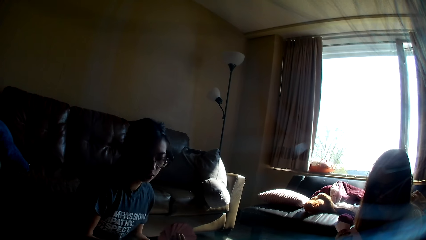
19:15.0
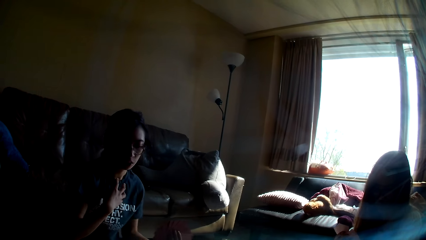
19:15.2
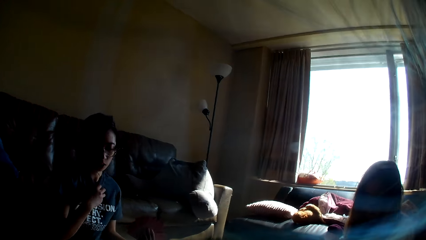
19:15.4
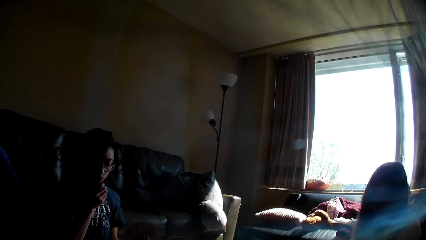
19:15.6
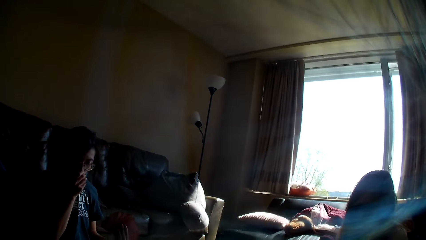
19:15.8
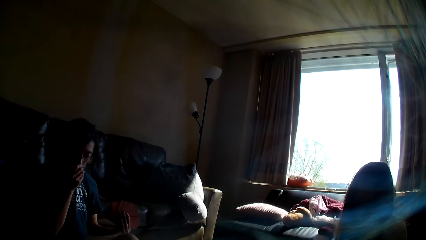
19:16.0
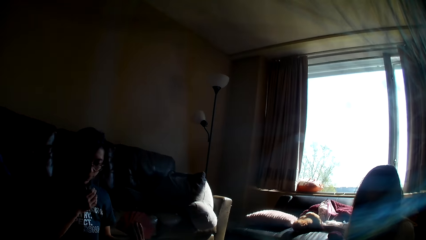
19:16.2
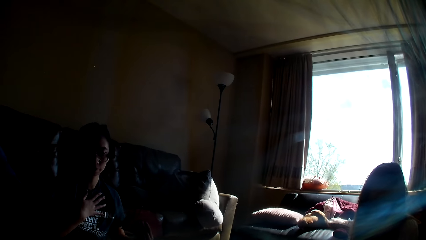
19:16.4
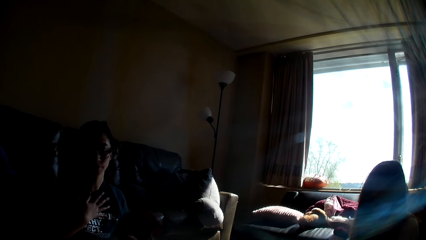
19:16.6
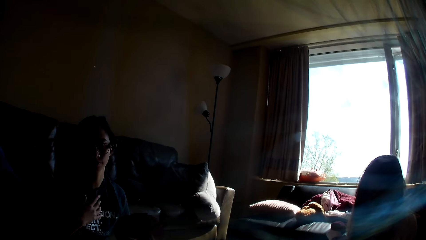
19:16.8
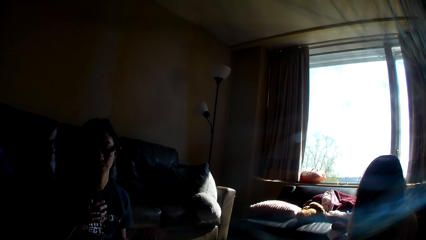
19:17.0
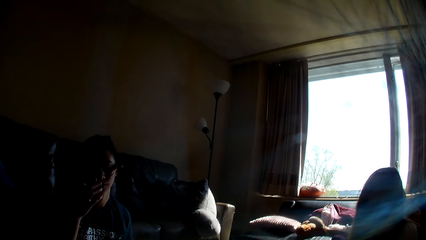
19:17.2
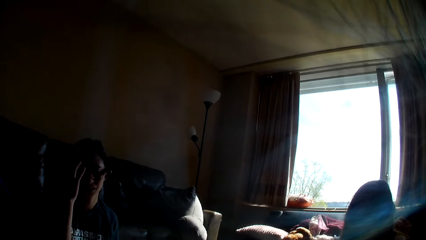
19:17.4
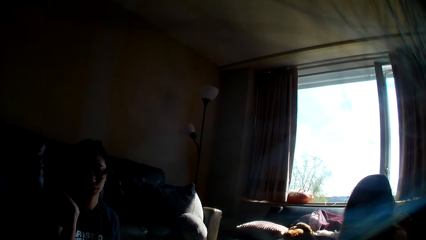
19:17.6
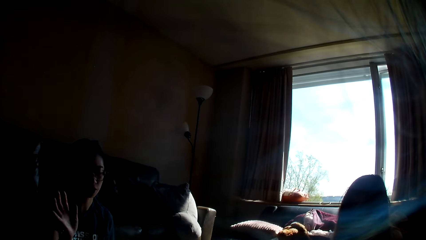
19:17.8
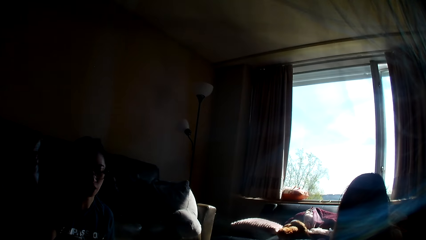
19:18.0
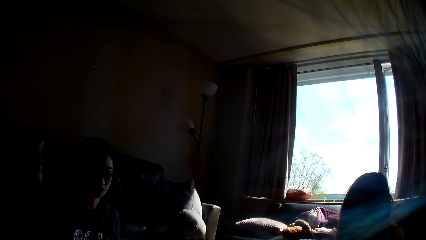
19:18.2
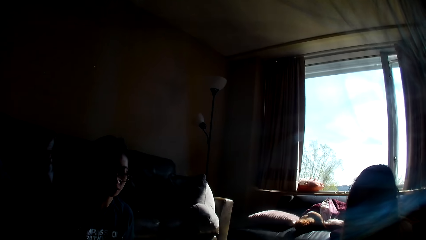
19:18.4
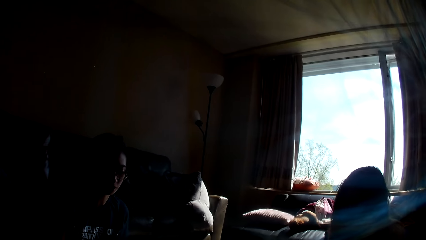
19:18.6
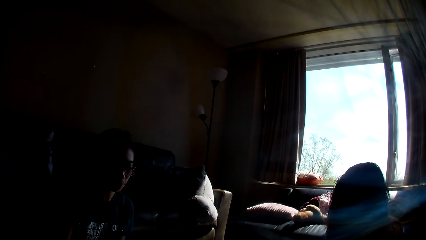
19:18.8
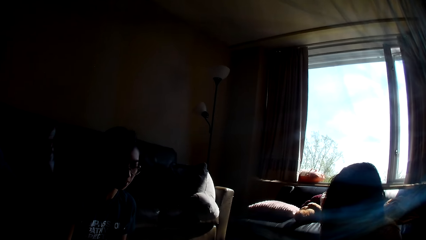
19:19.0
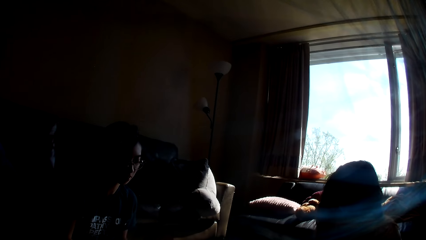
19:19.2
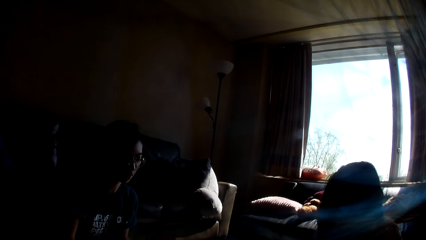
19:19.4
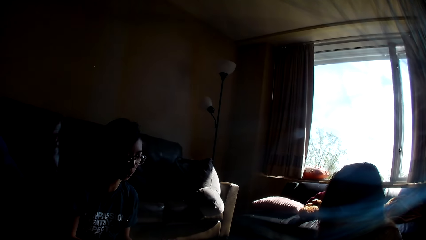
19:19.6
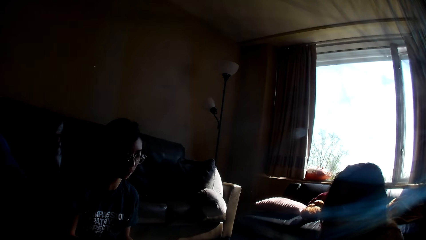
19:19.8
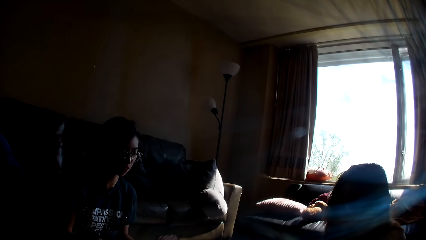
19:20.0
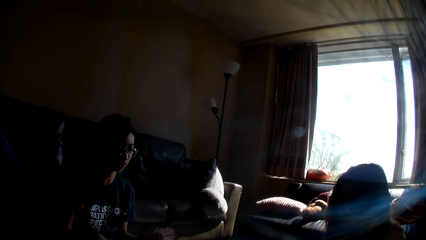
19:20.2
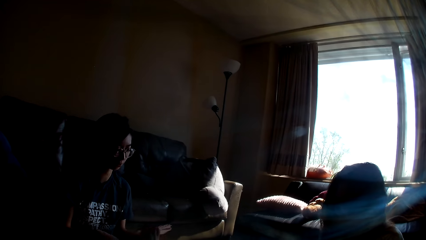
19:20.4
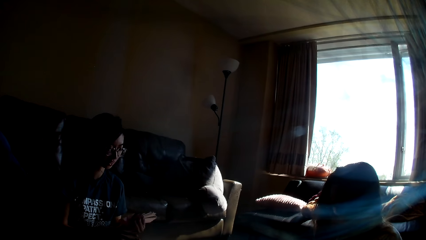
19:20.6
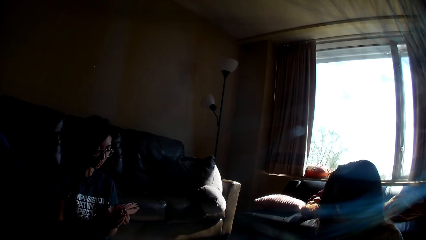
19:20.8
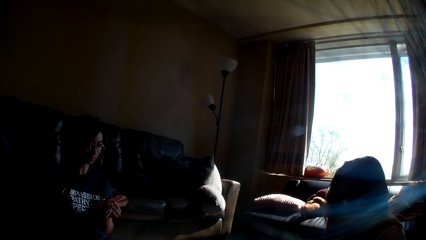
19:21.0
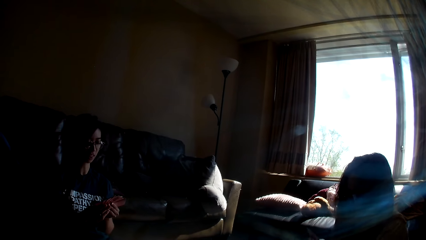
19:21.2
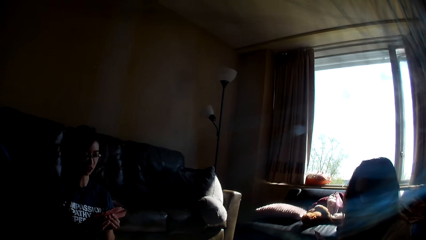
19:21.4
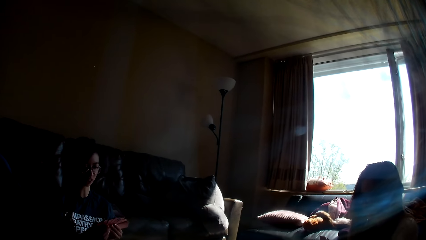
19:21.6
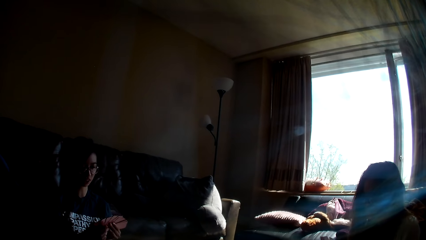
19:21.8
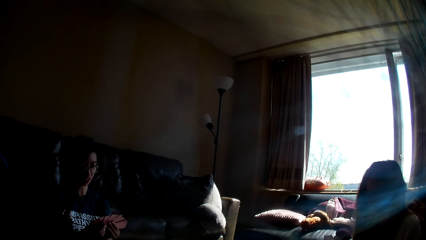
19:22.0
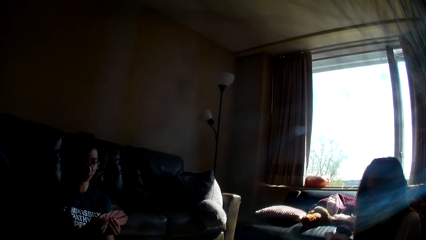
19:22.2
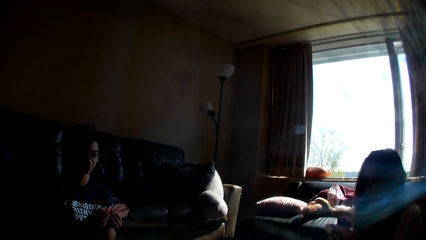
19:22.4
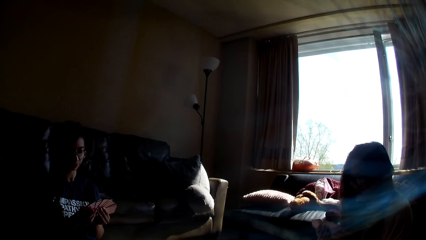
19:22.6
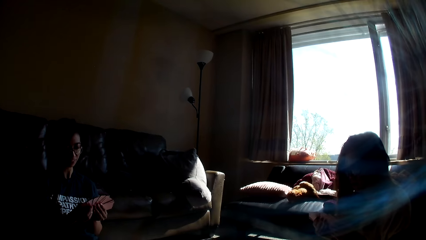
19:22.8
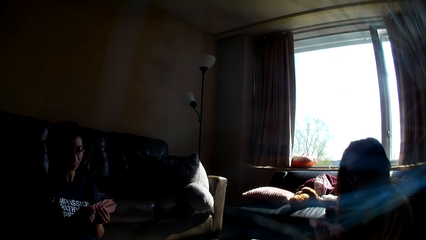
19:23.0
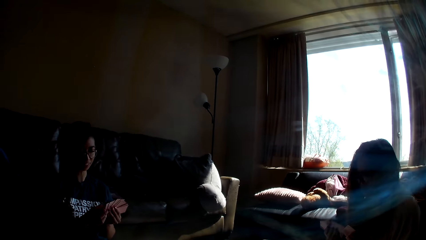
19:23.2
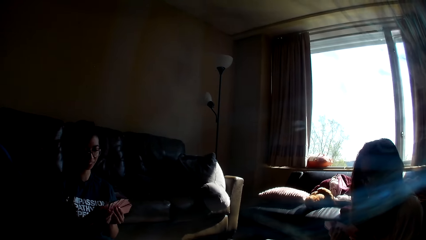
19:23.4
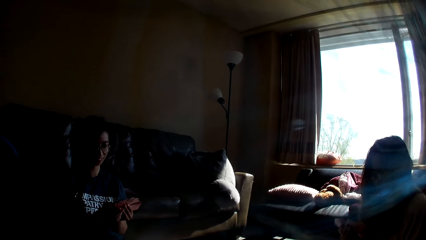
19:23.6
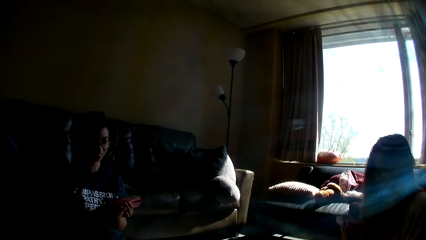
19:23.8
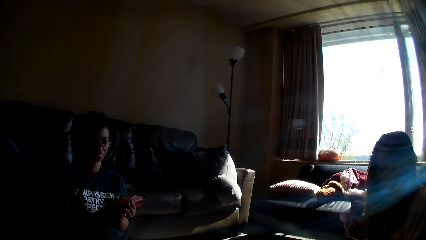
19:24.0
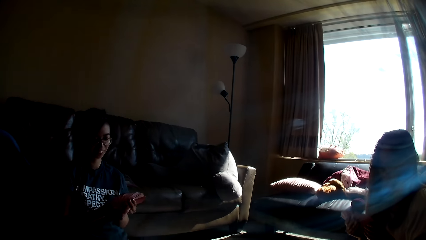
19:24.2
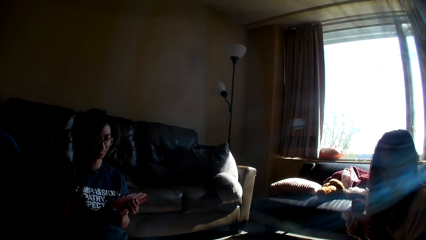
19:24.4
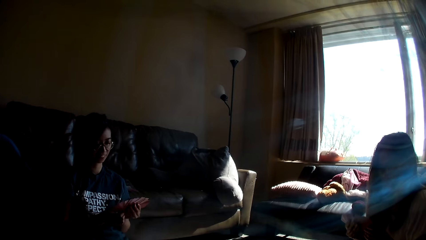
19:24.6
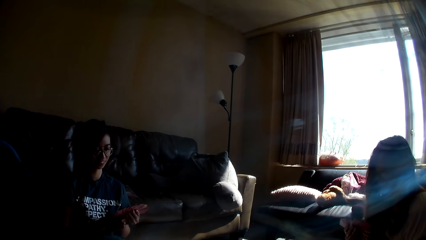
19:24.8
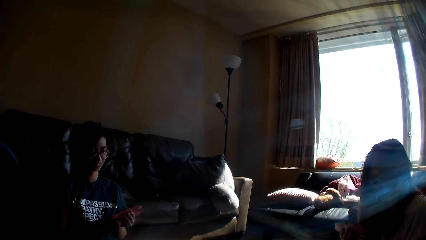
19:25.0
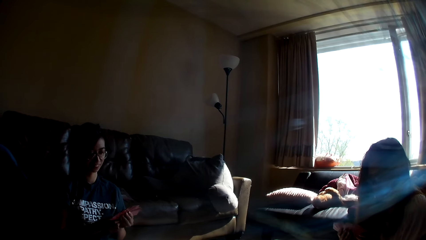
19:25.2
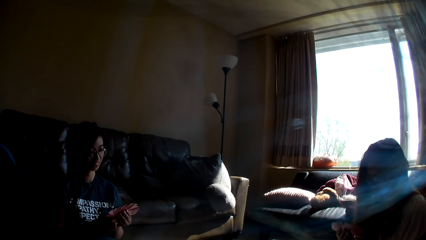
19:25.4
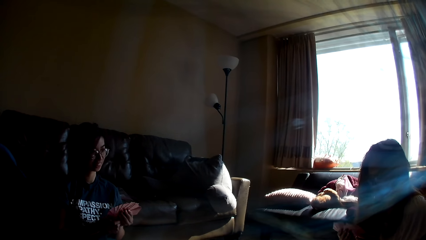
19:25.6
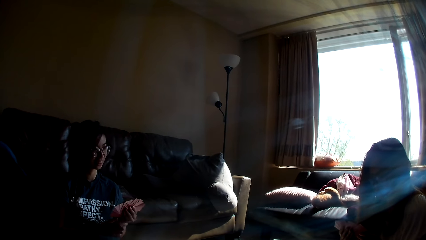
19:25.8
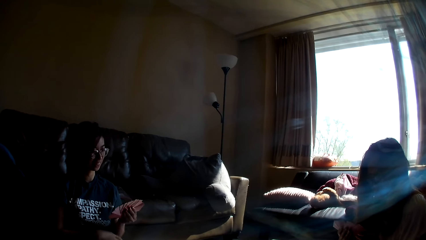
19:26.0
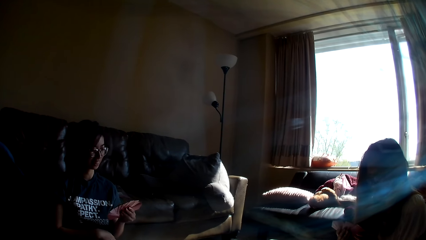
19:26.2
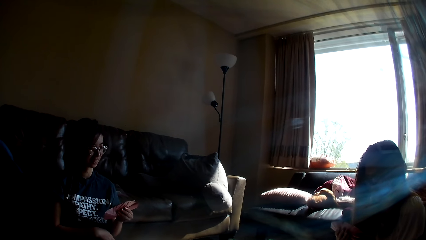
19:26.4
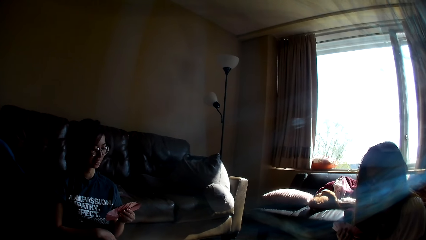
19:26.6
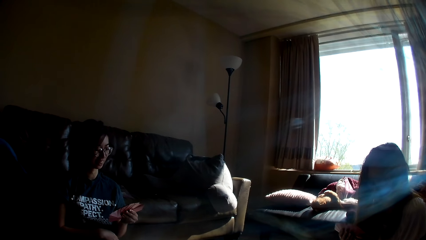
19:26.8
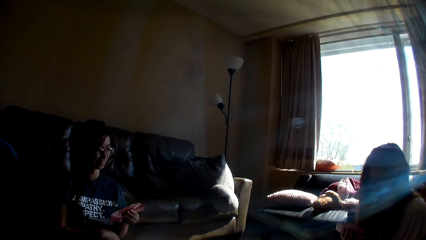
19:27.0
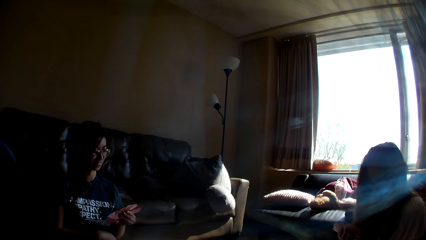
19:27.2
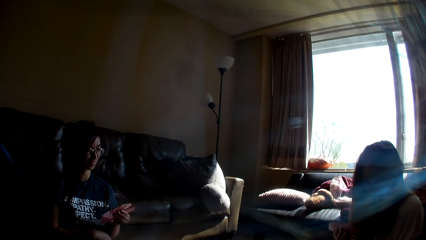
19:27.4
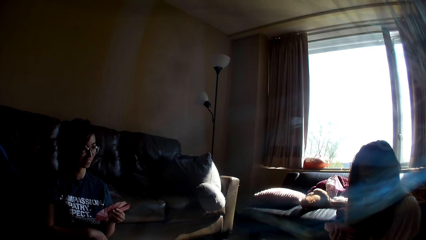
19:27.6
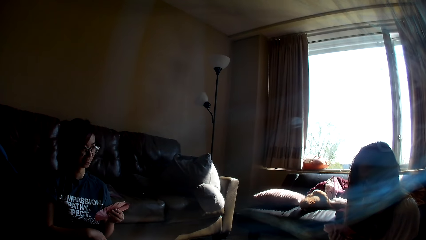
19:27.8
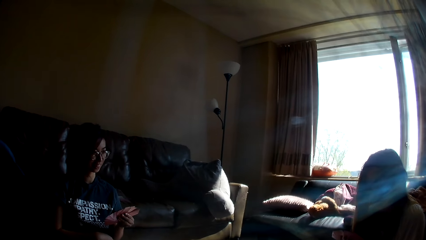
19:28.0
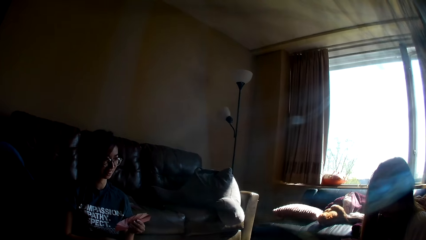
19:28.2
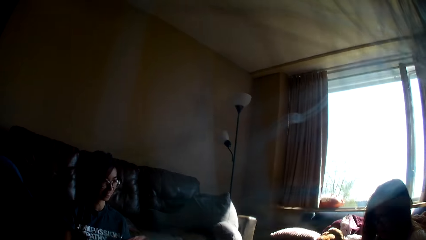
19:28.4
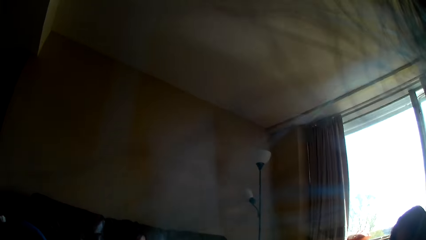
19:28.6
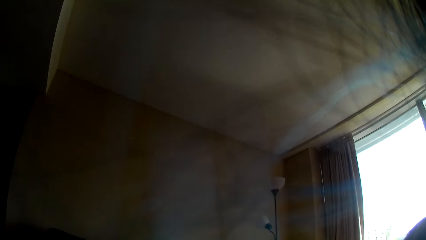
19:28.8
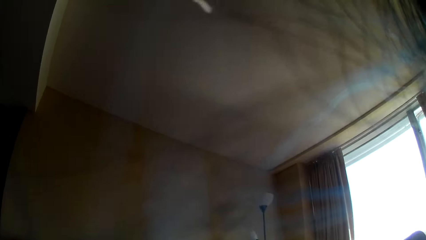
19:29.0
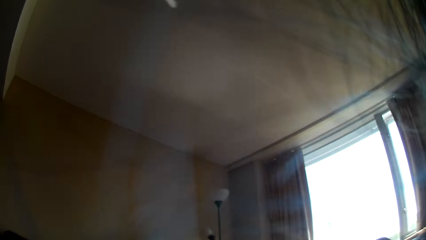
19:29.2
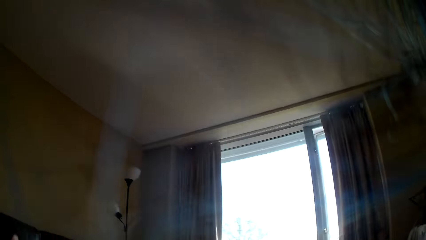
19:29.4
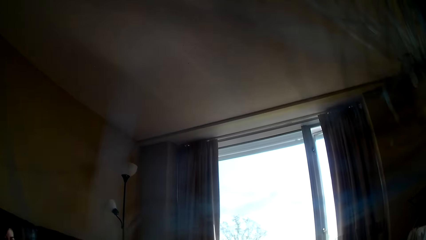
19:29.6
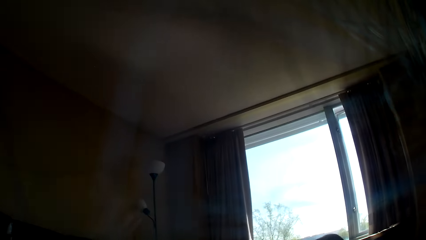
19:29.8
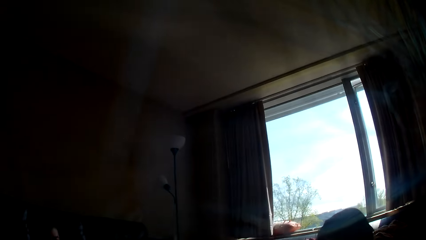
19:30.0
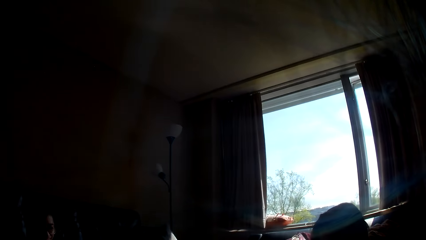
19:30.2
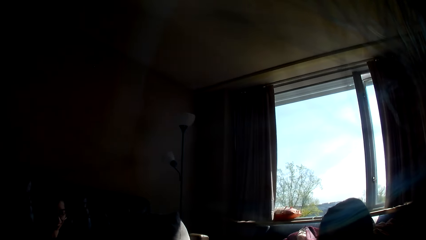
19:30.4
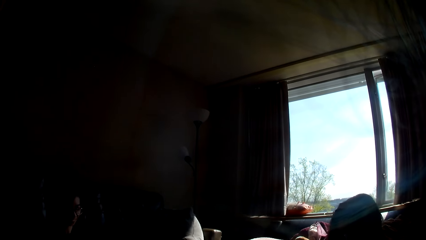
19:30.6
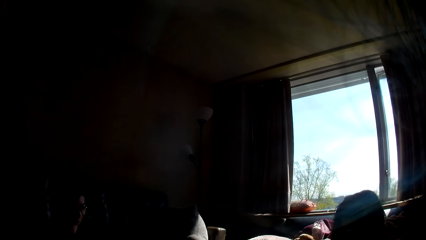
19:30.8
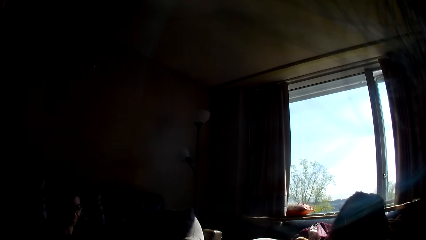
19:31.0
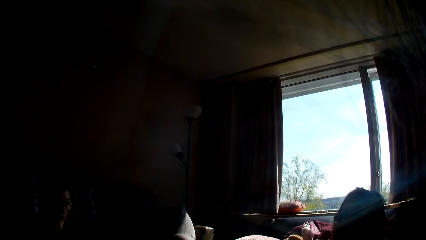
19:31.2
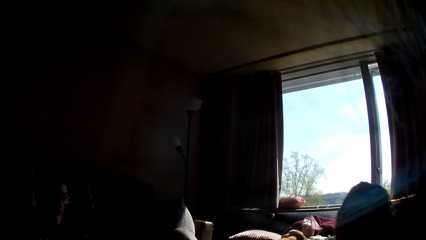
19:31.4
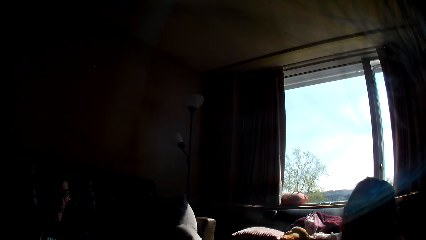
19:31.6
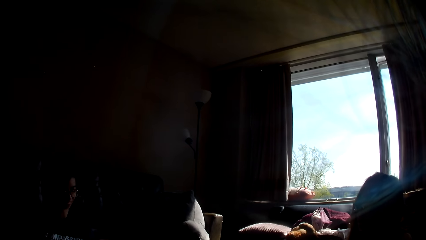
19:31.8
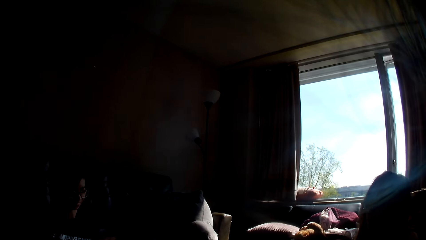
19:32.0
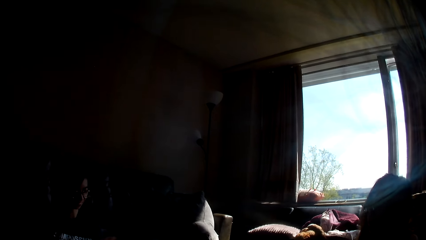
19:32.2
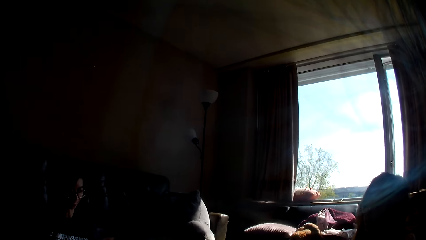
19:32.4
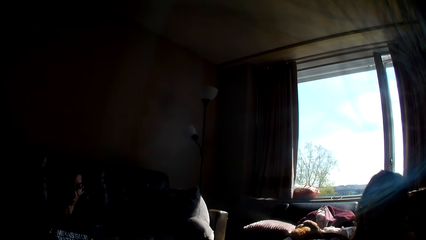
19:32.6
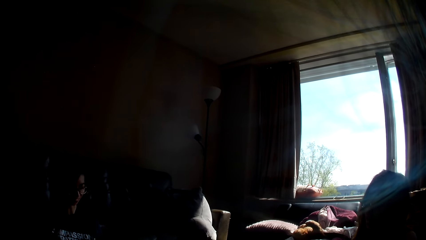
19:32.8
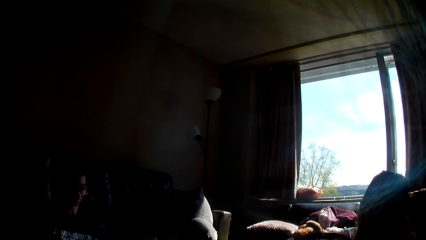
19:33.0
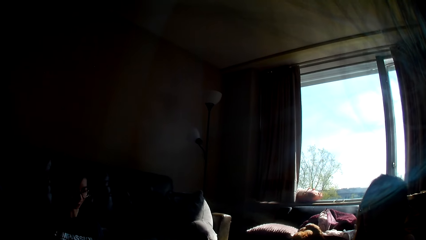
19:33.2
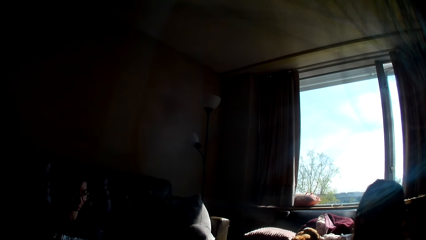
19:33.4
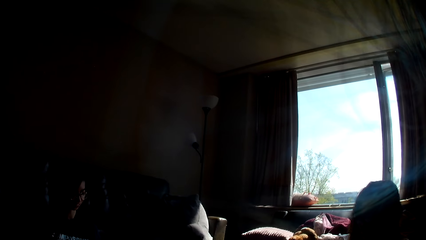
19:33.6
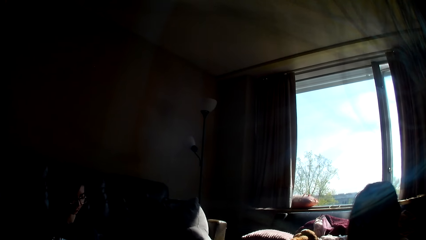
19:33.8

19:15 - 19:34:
A lady holds her t-shirt to her mouth, coughs in her t-shirt, puts her hand on her chest and pushes her hair back. The camera wearer talks. The lady holds the cards with both hands. Another lady holds the cards with both hands.
